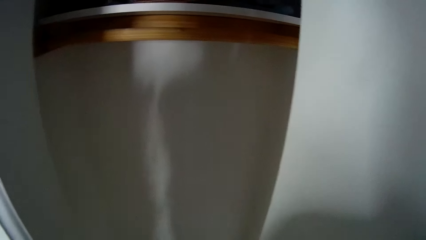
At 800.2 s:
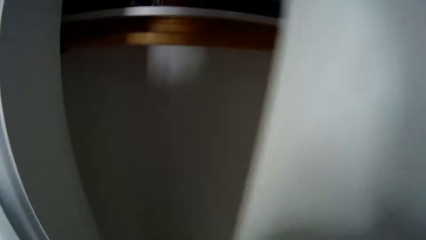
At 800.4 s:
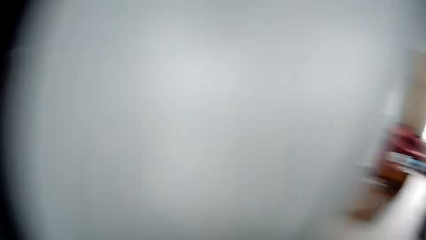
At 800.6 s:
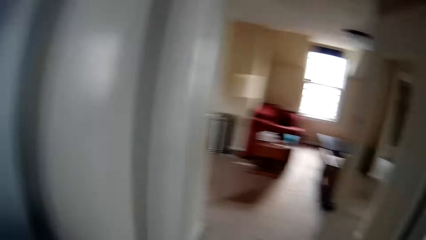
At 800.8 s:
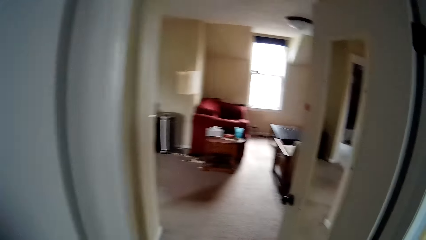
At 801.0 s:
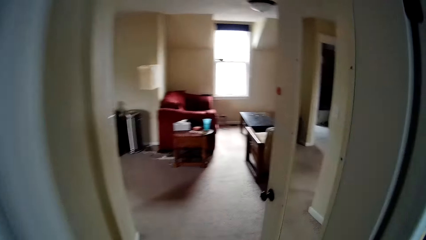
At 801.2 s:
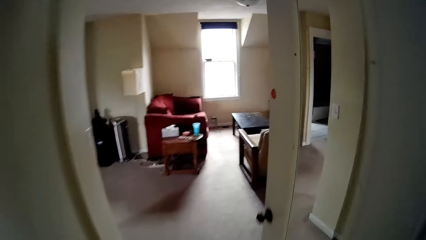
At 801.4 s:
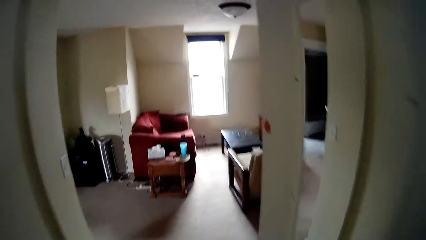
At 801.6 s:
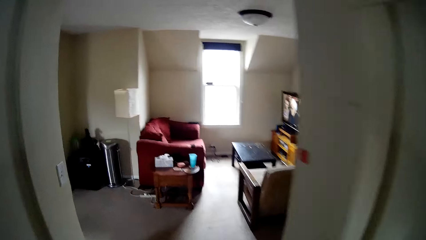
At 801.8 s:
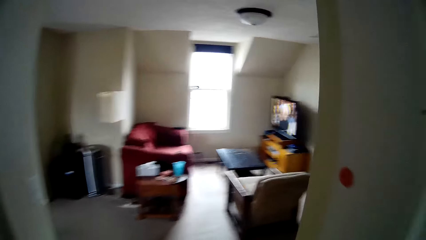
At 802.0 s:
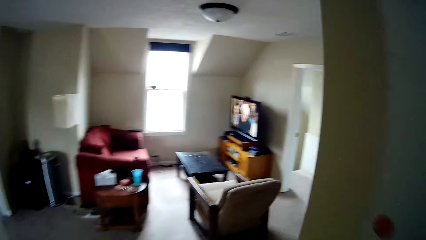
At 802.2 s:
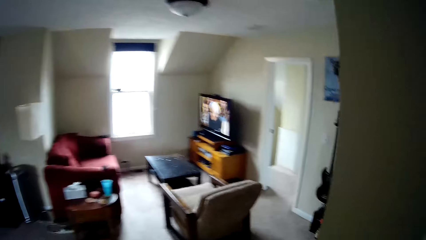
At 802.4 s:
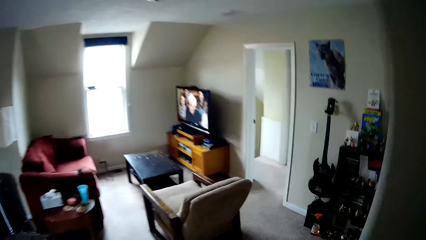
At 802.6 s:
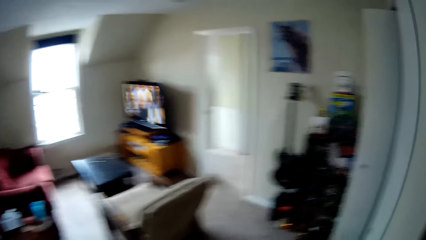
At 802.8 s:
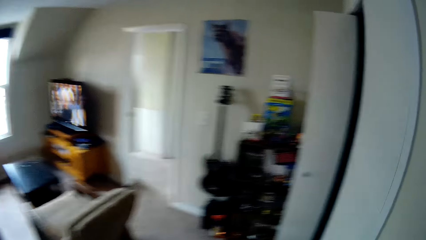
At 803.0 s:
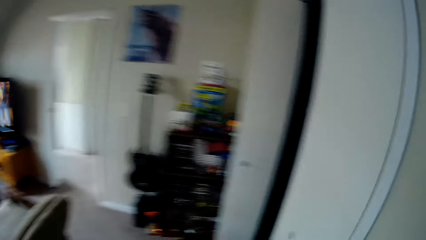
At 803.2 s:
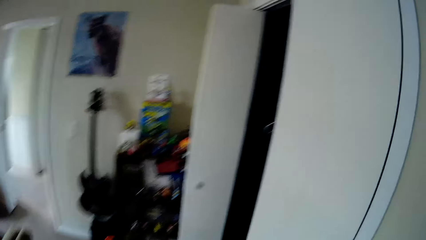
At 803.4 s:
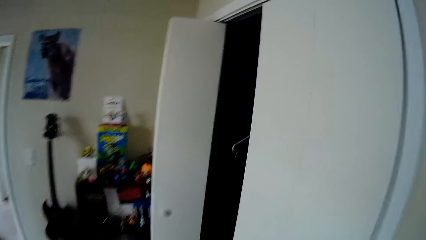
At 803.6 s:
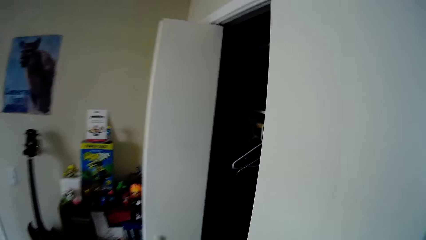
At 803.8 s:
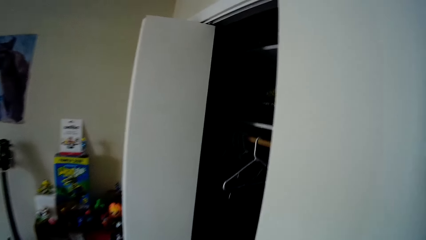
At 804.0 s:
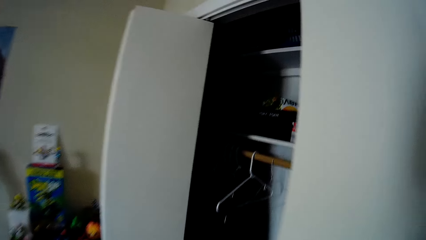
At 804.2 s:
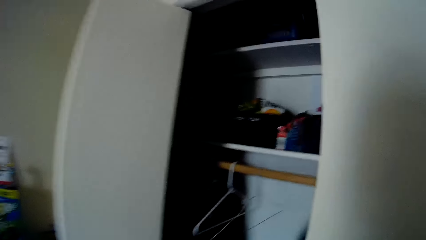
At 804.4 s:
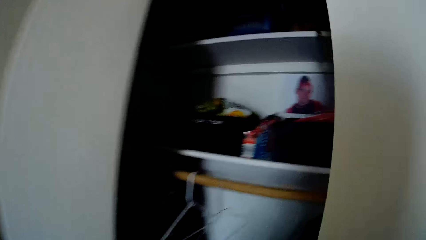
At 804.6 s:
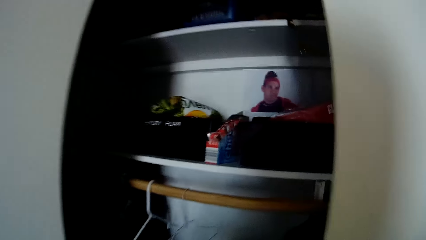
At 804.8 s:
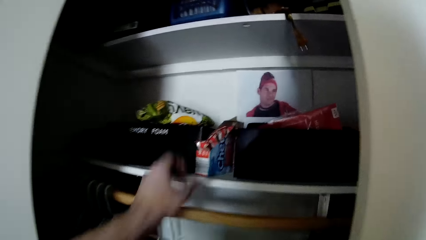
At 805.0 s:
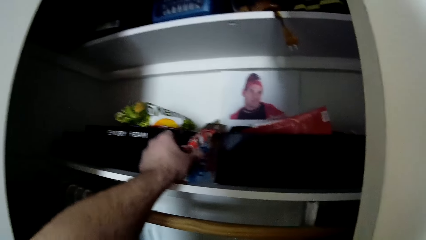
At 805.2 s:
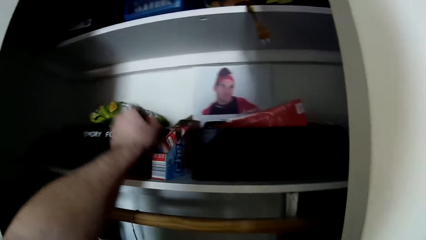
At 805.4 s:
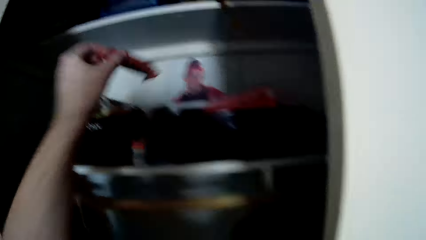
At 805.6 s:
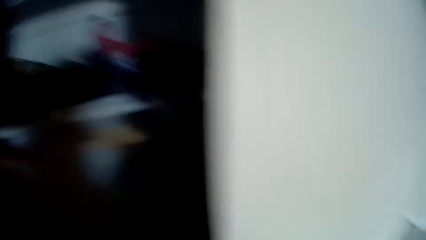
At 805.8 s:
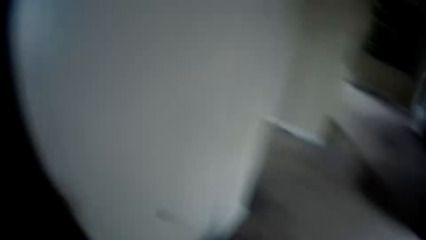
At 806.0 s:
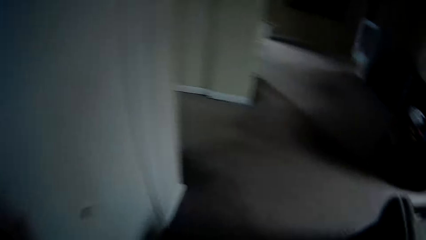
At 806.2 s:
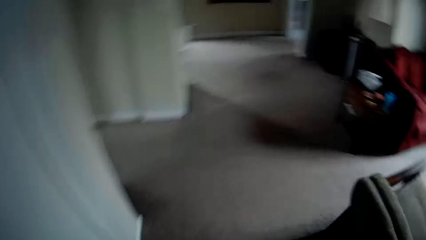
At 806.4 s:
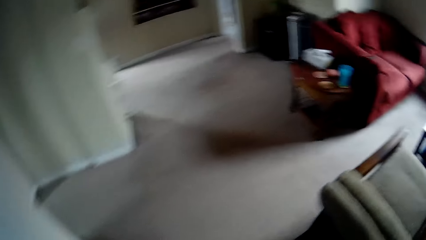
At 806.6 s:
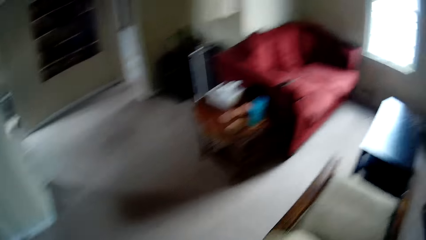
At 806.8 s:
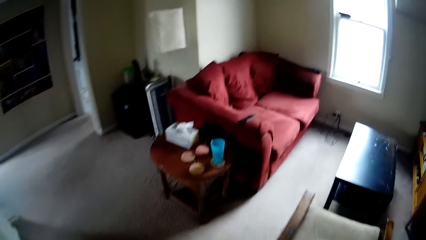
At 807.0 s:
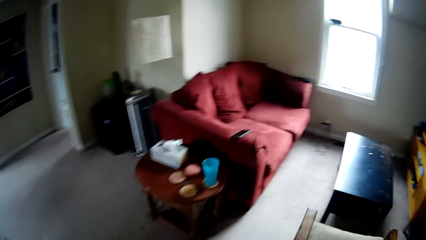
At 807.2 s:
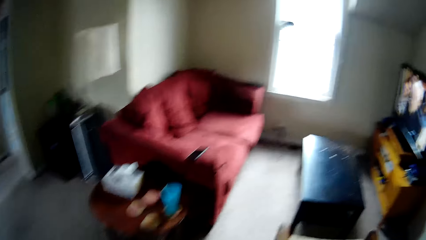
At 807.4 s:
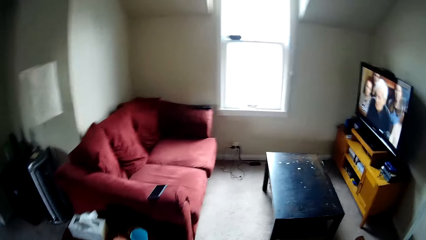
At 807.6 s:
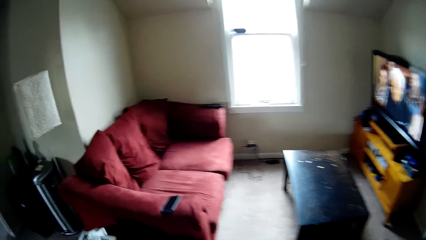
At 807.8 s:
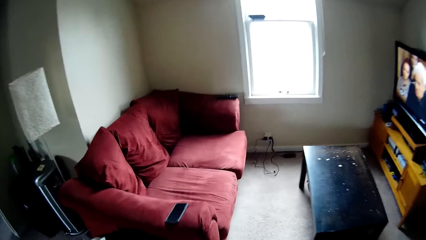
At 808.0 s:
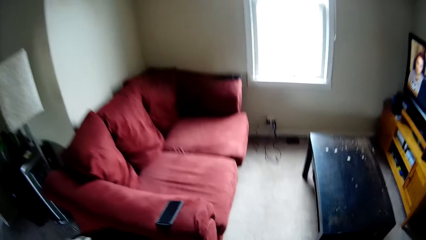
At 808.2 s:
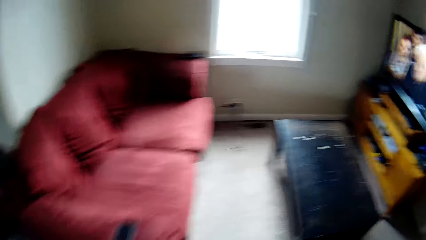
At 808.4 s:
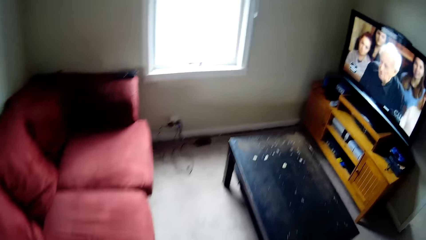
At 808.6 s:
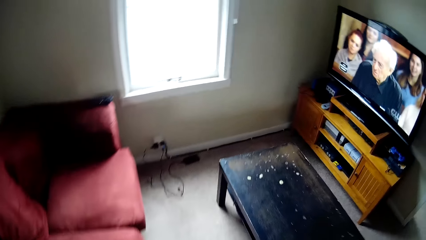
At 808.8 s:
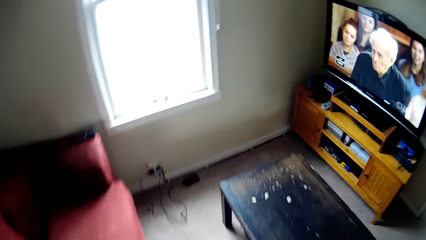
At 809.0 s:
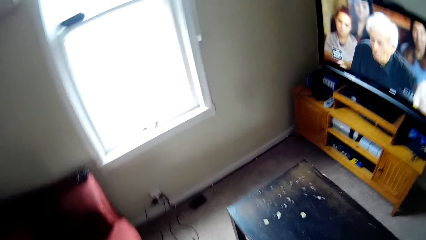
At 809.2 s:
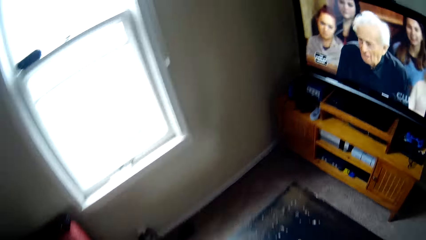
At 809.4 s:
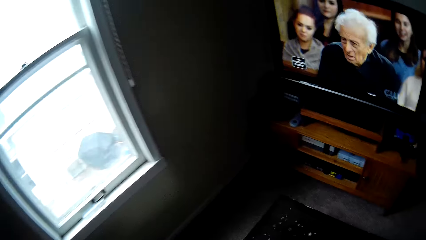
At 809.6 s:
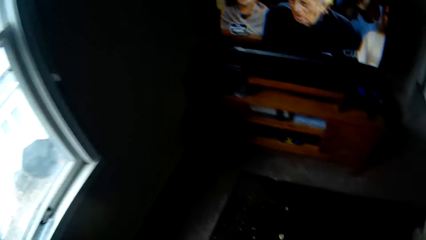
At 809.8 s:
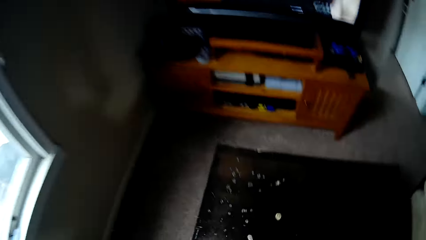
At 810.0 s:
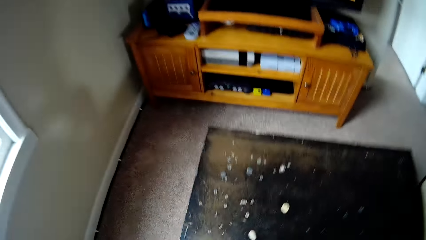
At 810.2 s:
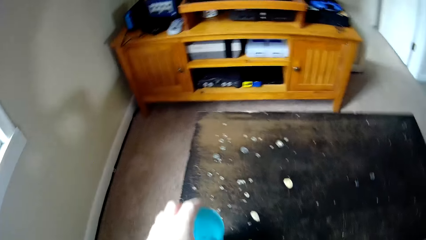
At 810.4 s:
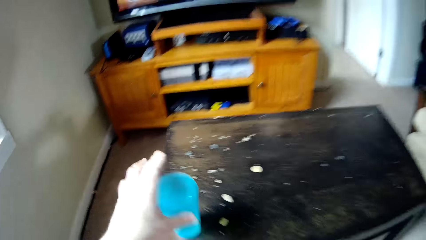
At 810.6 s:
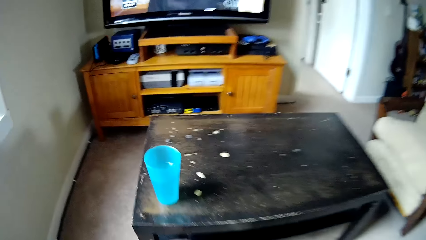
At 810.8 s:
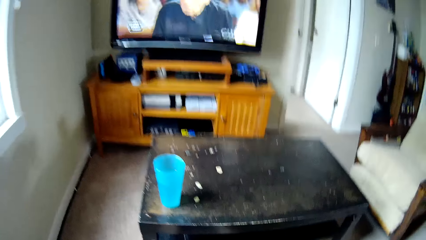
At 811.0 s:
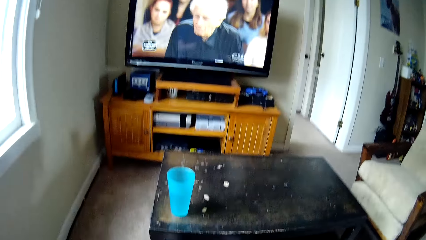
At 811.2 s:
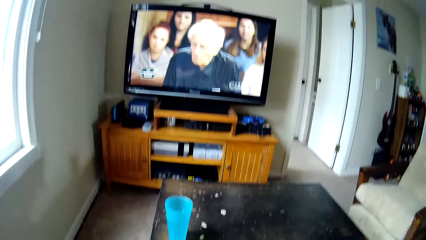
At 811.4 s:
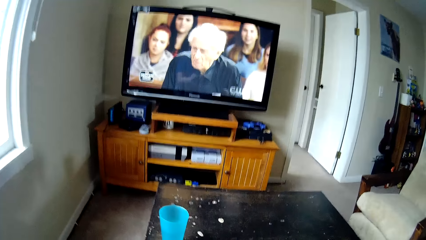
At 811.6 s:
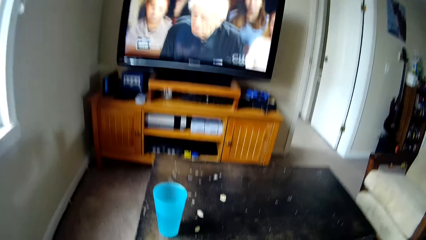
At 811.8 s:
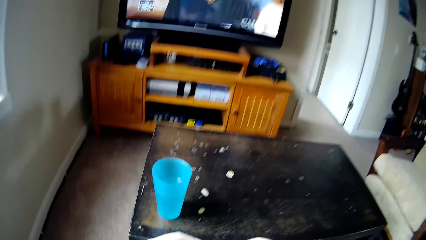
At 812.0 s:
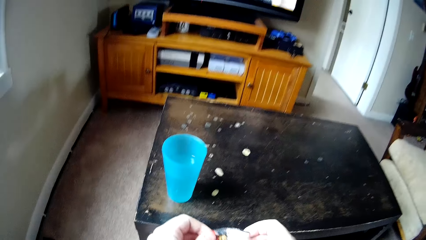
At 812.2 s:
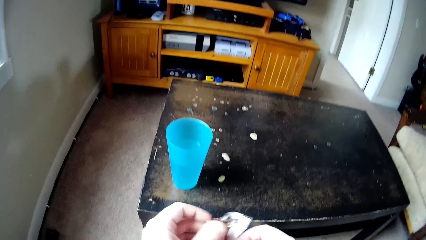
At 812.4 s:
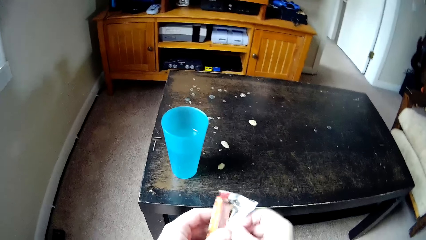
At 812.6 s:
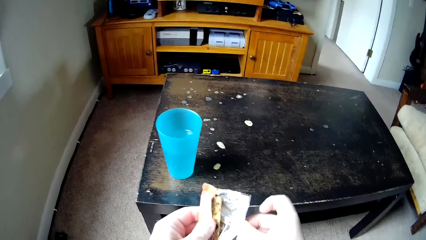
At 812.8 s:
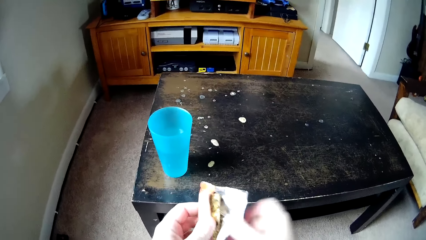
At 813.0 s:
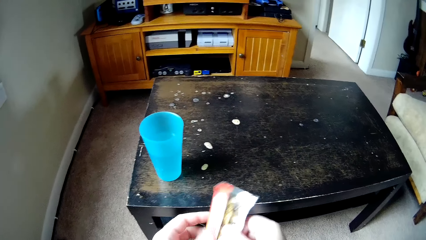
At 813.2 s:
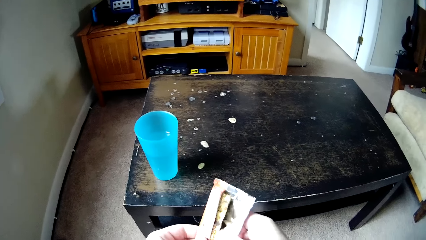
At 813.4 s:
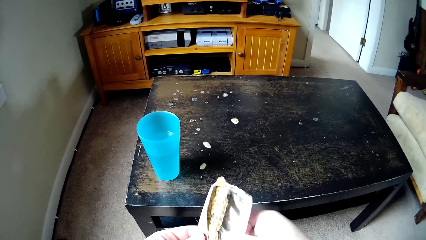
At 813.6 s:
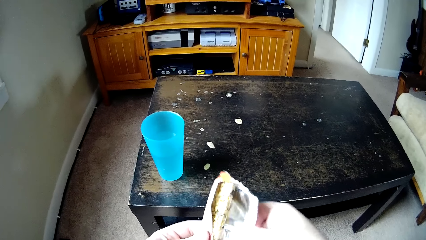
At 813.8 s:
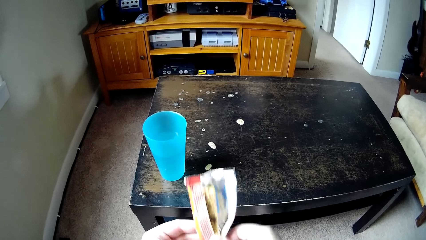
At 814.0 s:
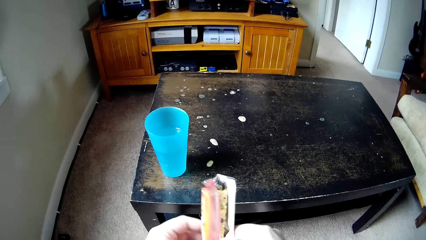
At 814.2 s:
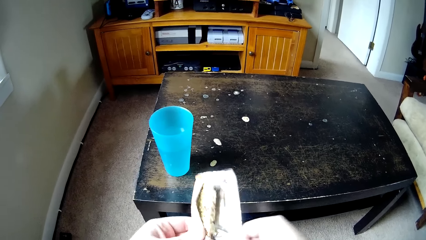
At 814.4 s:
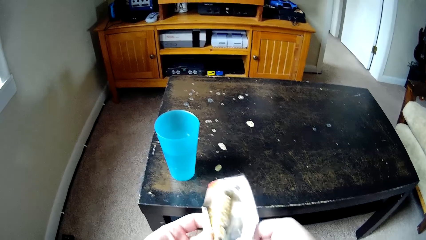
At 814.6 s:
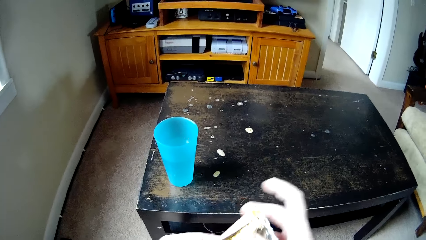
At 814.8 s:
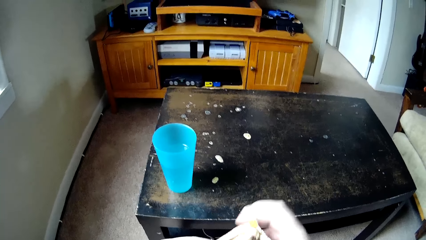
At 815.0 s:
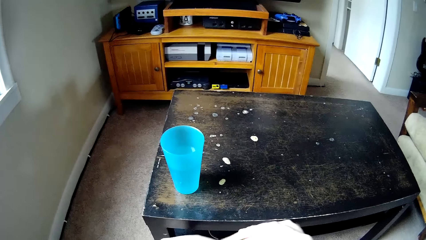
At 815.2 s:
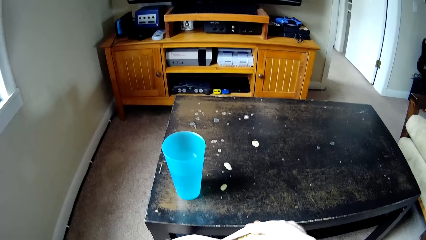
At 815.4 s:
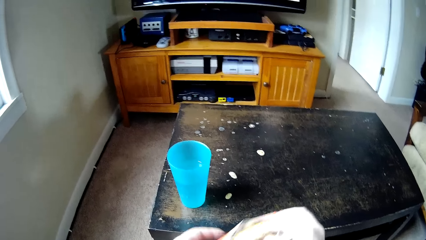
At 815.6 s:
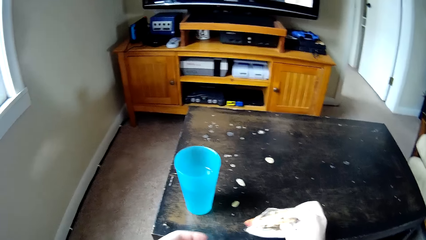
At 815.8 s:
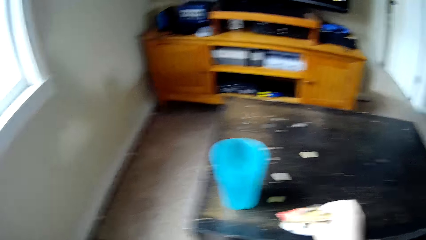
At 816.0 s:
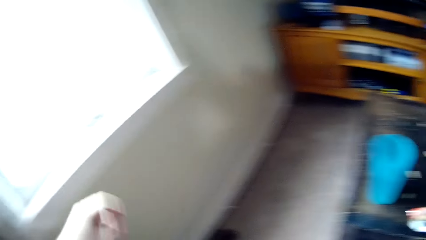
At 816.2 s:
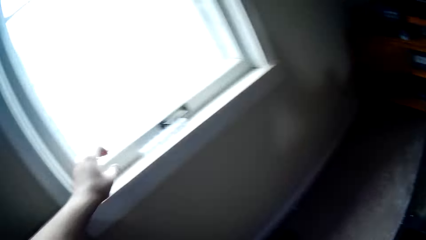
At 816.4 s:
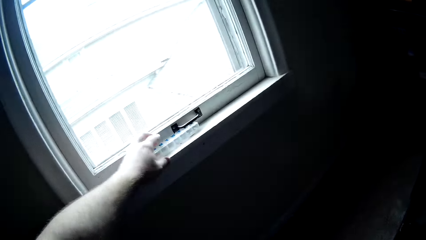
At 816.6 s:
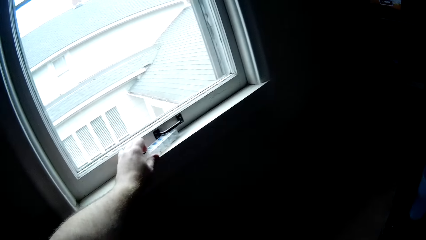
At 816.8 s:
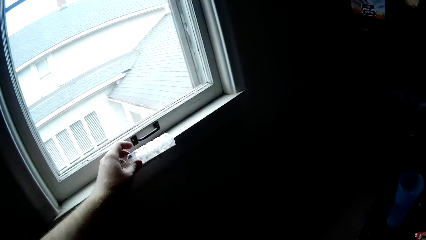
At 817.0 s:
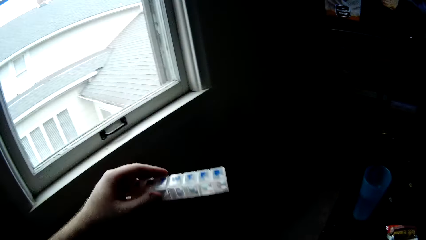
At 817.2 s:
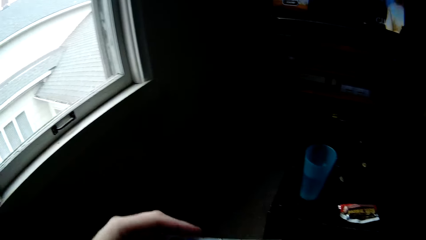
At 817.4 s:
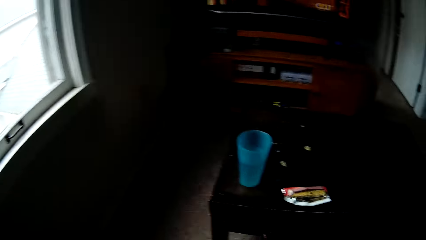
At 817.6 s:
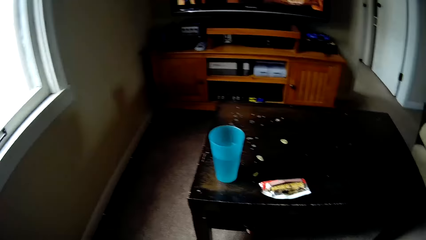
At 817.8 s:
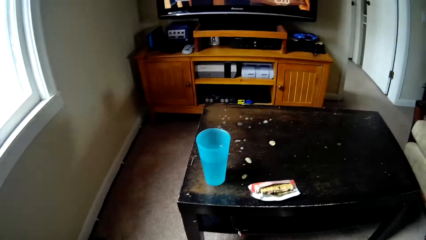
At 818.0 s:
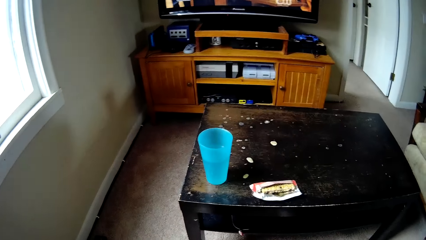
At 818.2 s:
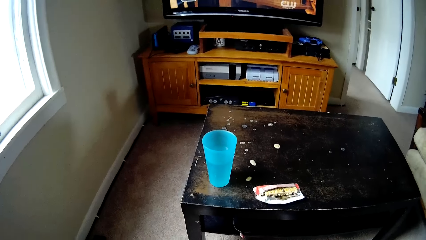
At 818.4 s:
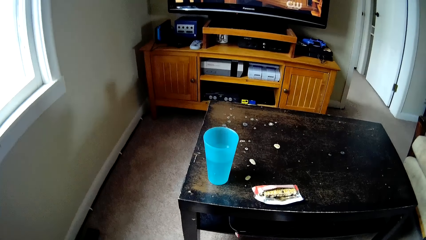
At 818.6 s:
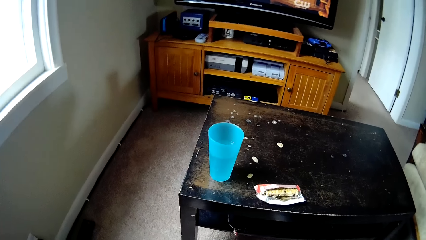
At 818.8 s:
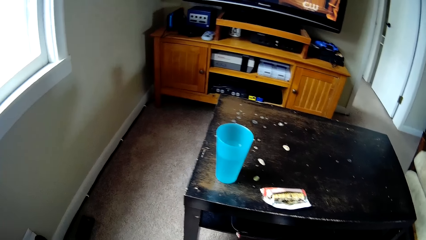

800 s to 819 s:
The camera wearer closes the closet. They walk towards another room. They pick chocolate from the cupboard. They pick something. They walk around the room. They pick the cup from the stool. They sit on the chair or couch. They put the cup on the table. They open the chocolate. They put the chocolate on the table. They pick the tablets from the window stool. They take some tablets from the packet.
